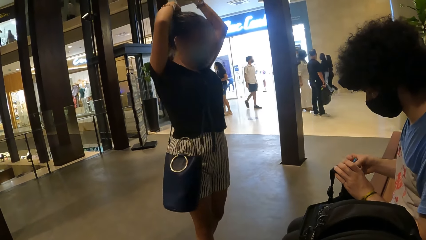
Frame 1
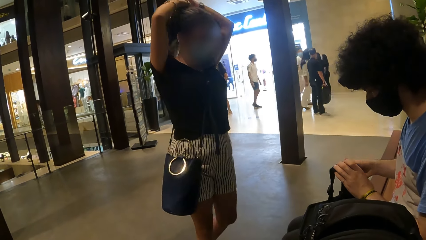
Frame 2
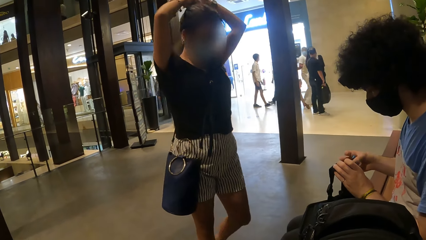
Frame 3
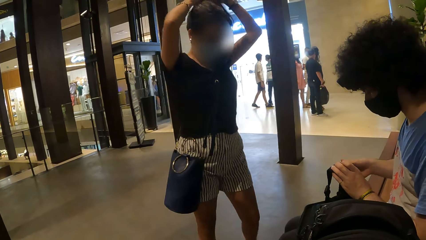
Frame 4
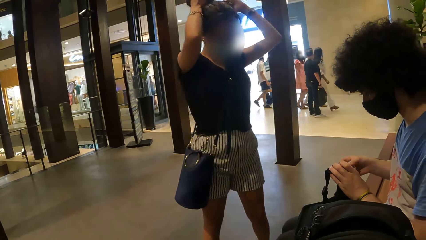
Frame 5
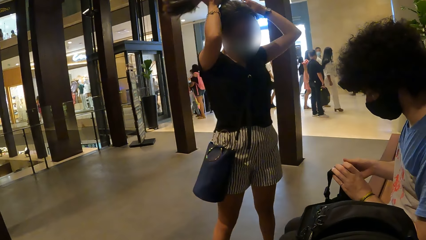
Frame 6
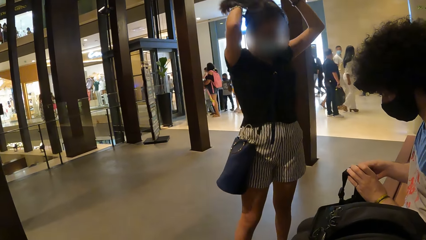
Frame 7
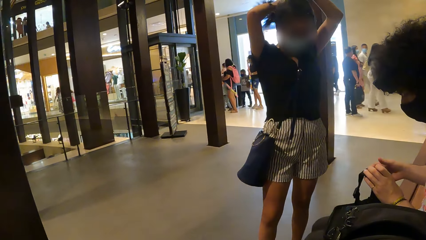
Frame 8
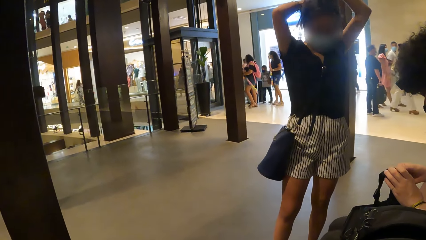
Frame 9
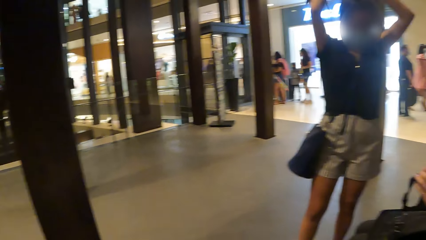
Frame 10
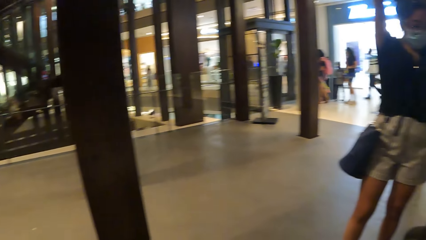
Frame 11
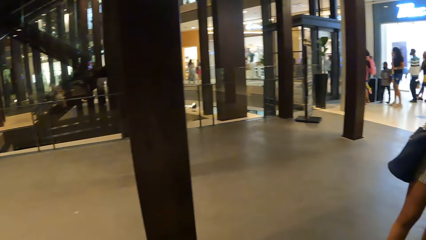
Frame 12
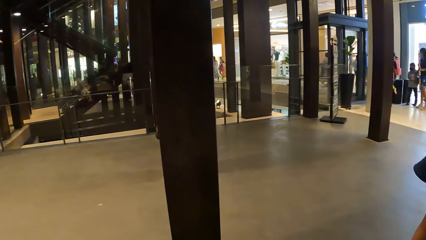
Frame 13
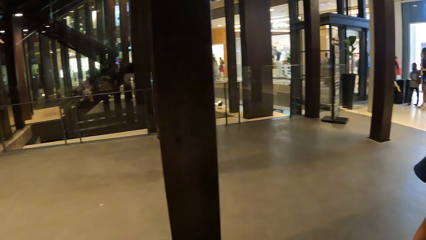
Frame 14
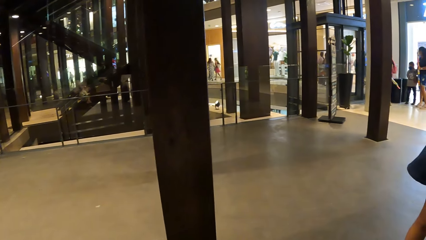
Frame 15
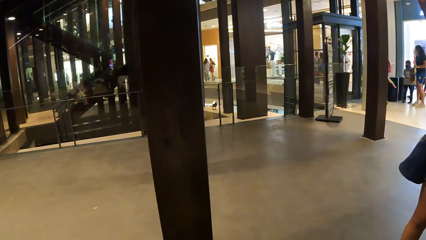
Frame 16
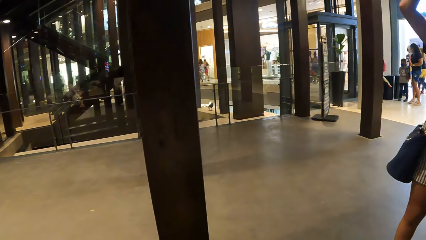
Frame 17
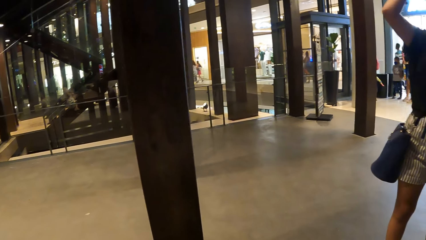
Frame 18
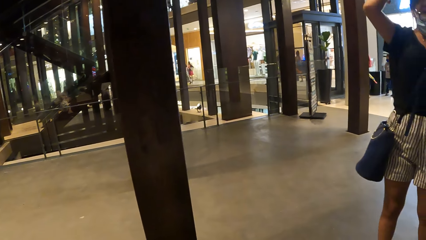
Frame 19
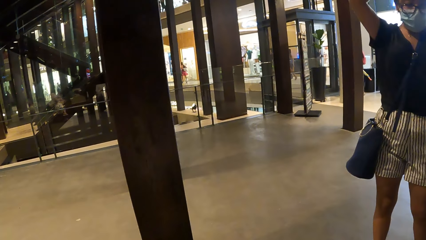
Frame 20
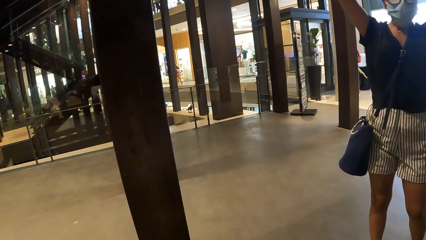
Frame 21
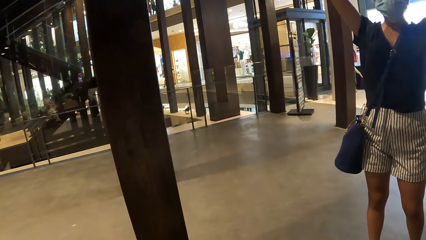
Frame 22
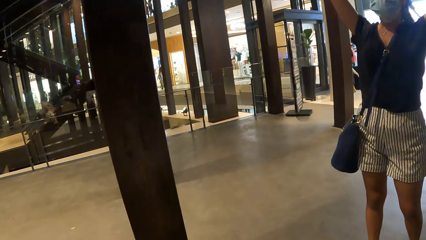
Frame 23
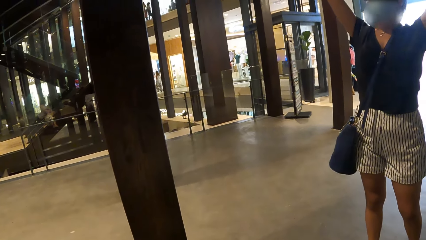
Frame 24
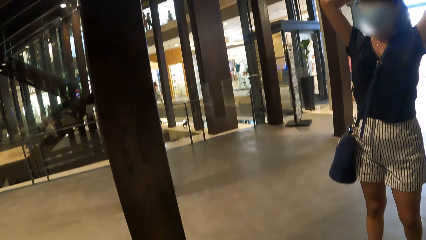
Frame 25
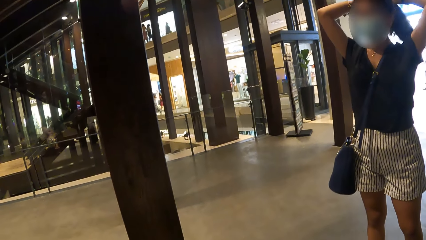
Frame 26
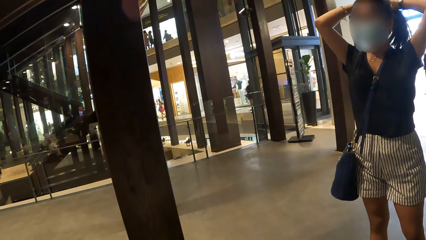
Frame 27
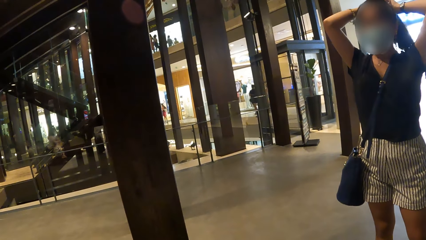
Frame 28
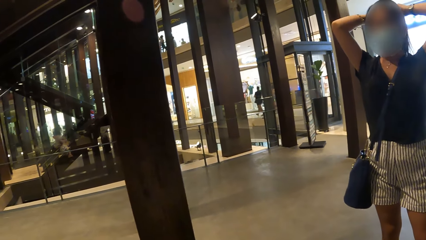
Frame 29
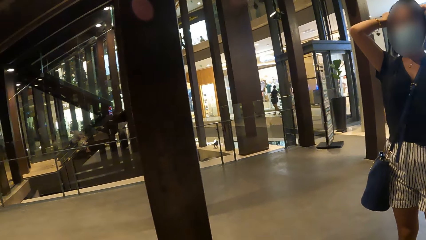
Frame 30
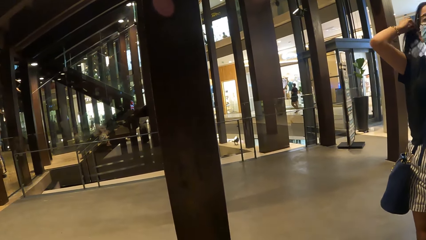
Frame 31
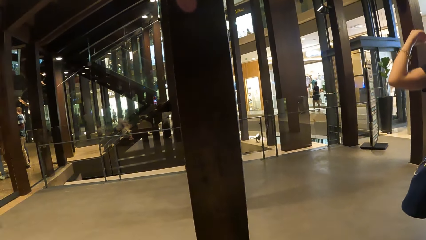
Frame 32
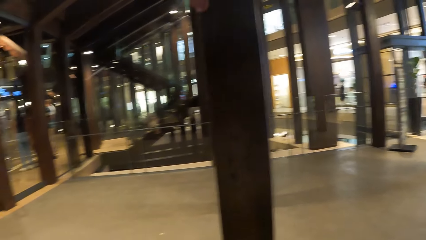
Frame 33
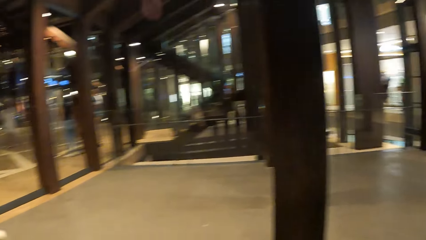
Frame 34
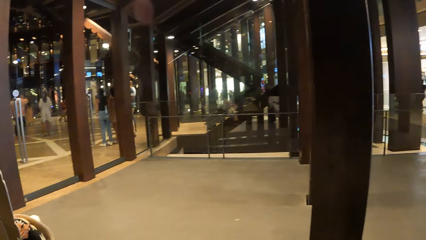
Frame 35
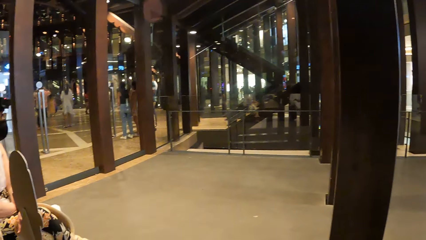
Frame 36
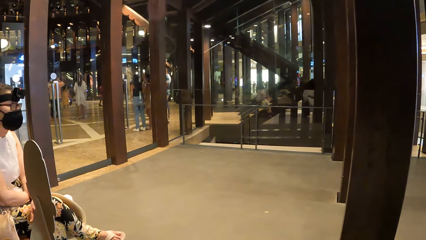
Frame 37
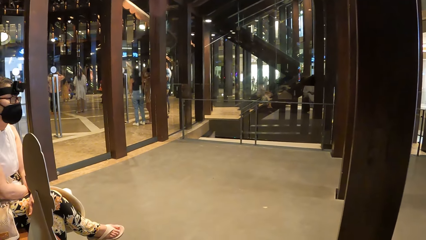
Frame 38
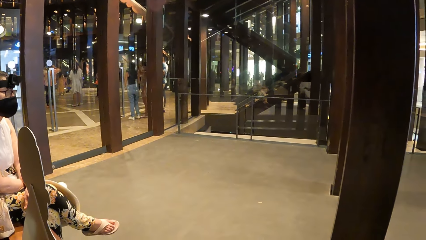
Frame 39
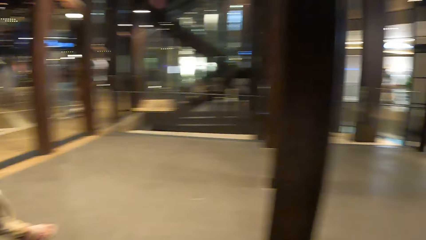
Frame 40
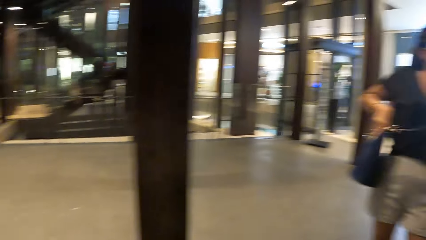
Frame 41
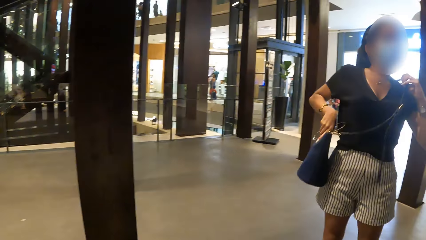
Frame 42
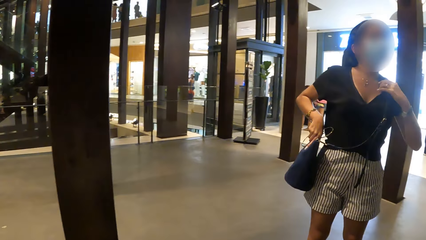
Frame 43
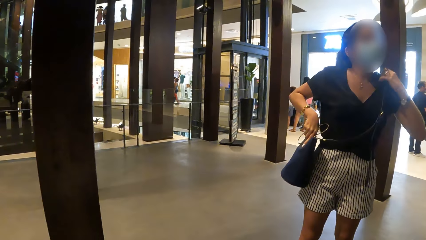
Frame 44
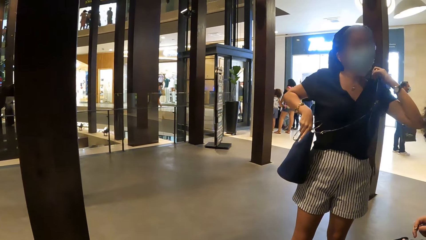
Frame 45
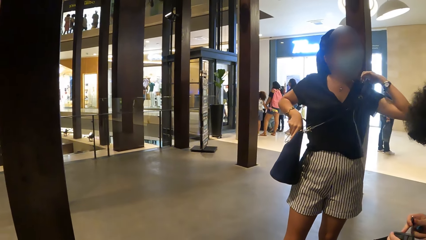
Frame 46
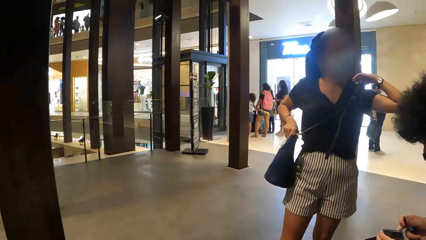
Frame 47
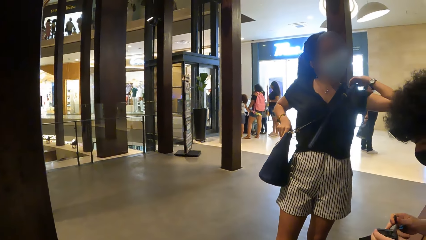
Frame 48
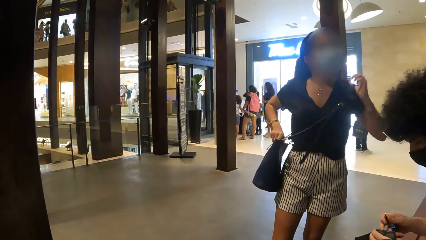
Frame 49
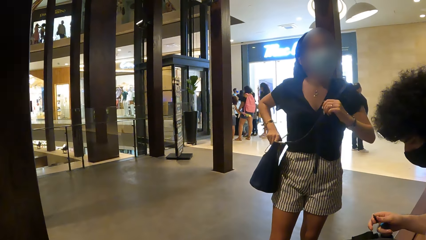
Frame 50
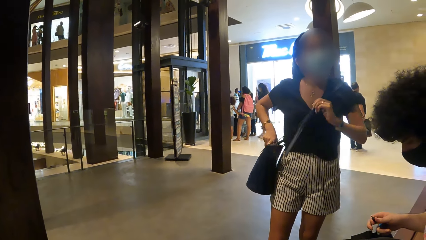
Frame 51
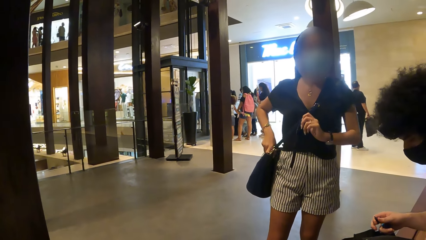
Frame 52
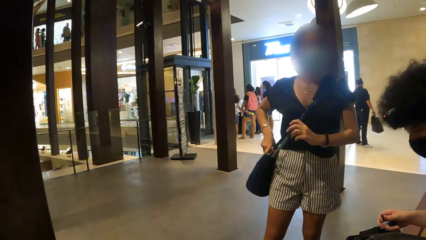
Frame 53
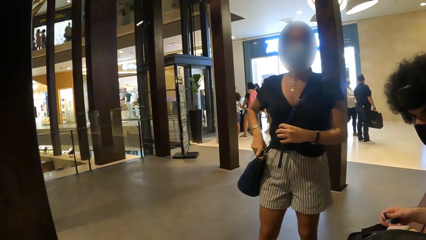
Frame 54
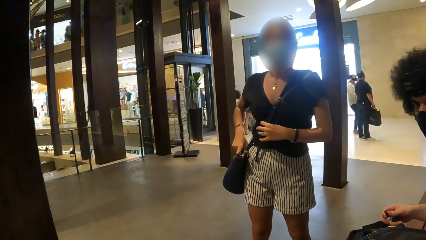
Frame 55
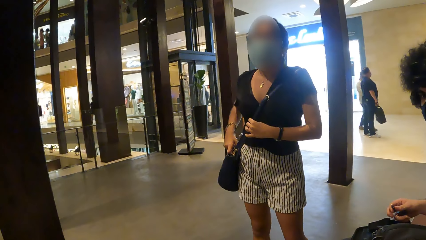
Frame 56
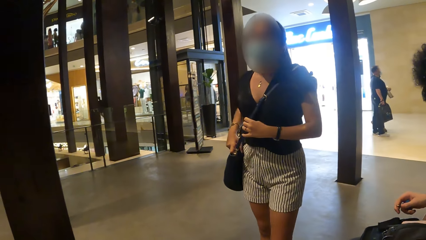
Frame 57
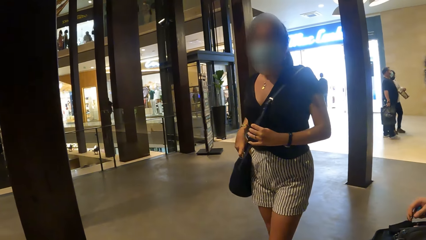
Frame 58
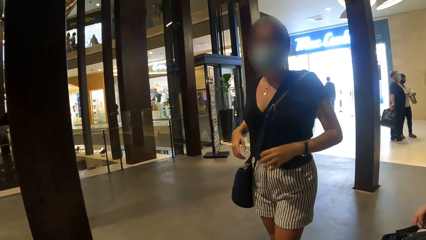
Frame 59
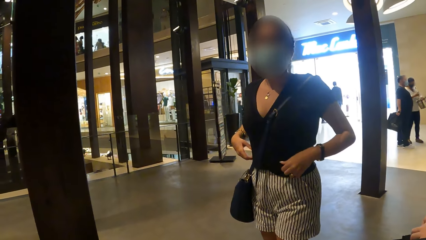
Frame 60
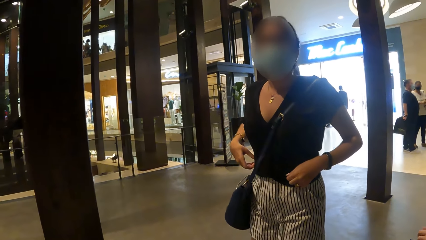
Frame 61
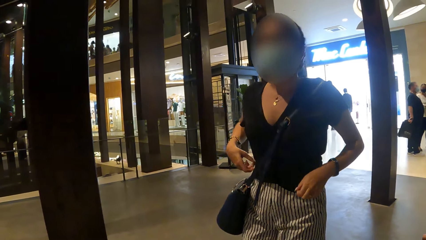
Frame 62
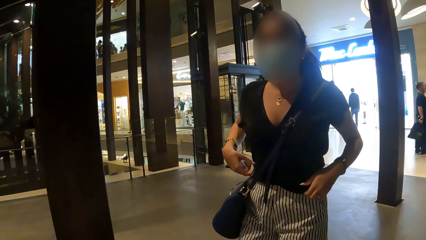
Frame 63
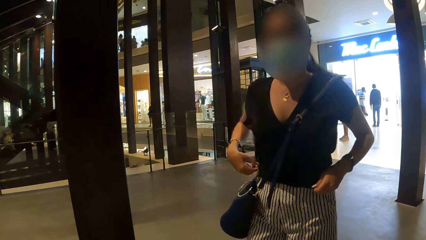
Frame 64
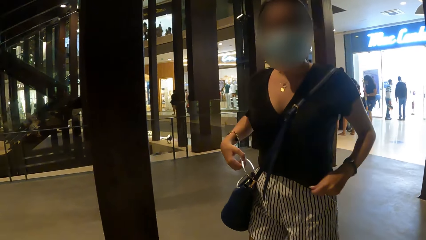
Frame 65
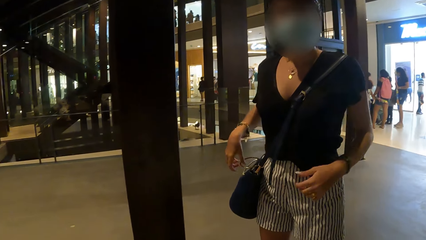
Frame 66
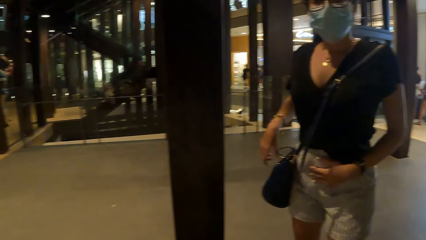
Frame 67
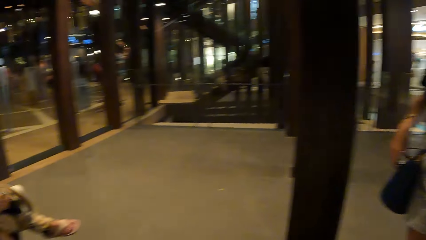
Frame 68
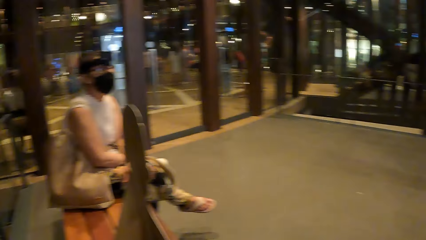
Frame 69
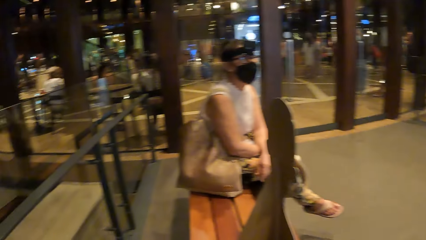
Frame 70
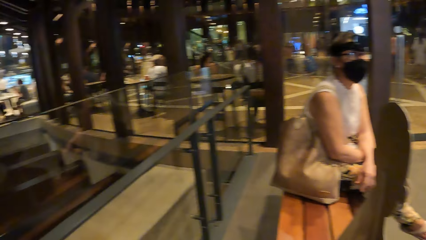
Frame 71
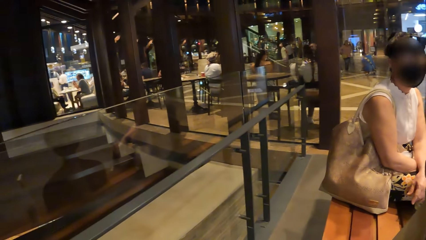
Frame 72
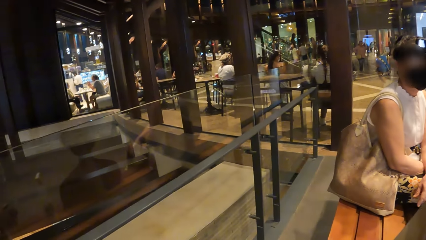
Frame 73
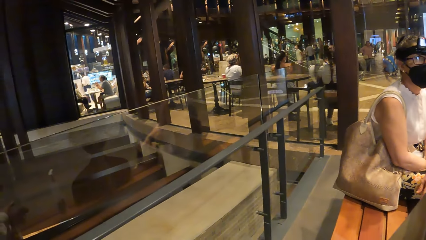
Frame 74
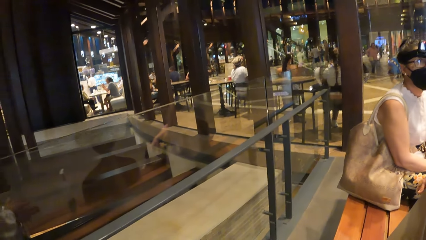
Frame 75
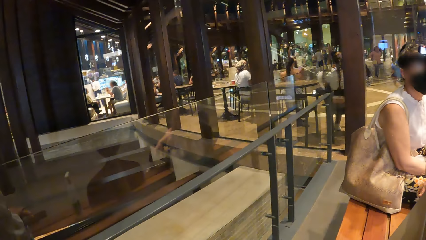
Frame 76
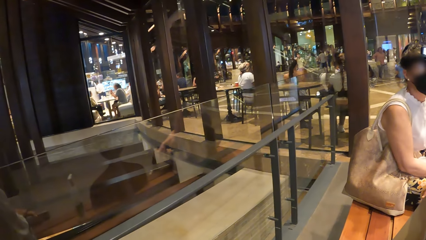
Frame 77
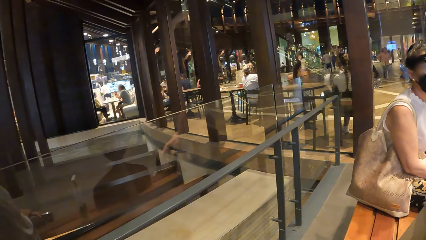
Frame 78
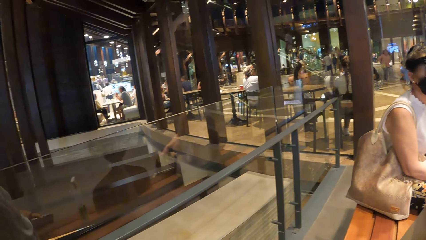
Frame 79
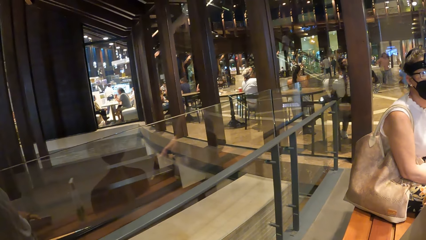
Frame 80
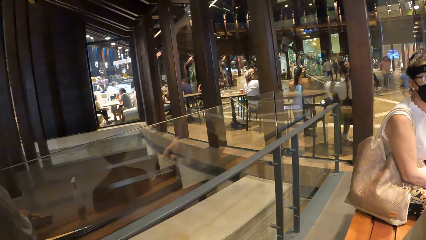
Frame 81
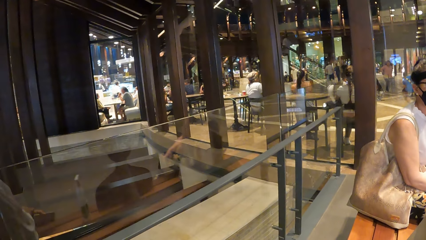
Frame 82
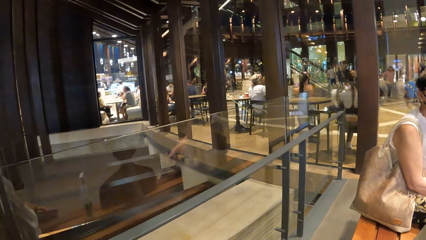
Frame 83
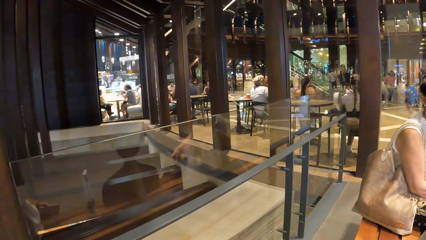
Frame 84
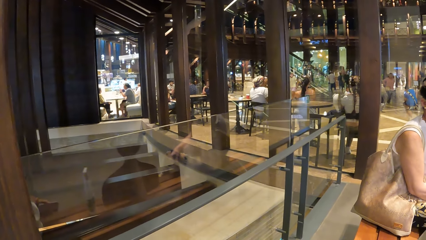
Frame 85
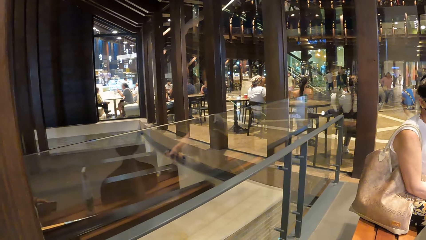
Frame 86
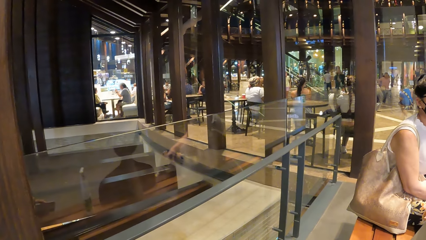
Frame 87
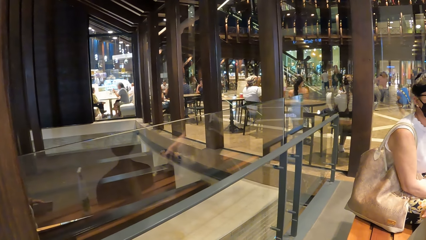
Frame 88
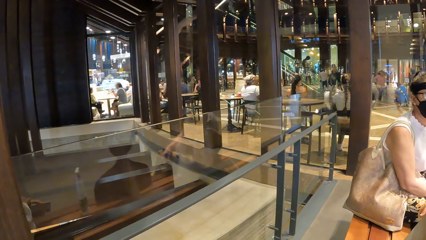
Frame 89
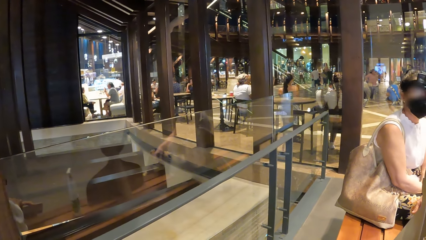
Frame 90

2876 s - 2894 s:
The camera wearer looks around. A lady holds her hair. The camera wearer looks around. The lady adjusts her bag and walks in the mall. The camera wearer looks around.
